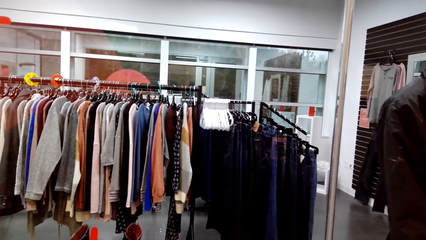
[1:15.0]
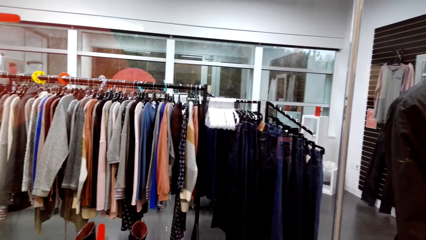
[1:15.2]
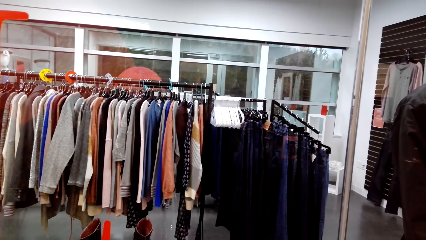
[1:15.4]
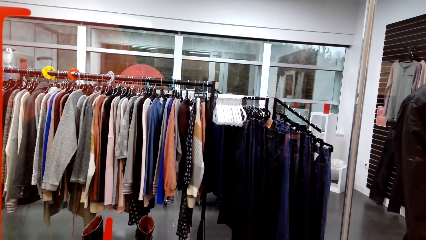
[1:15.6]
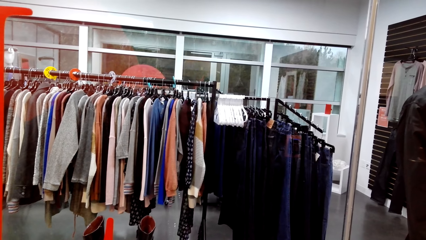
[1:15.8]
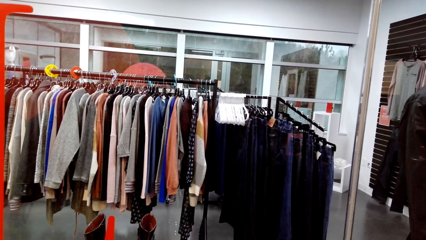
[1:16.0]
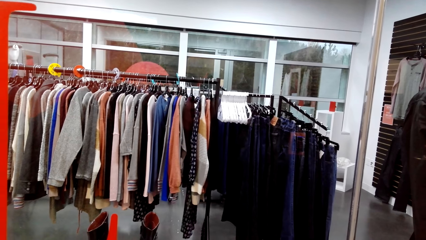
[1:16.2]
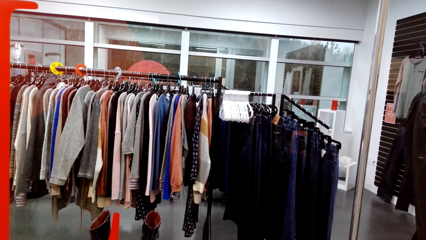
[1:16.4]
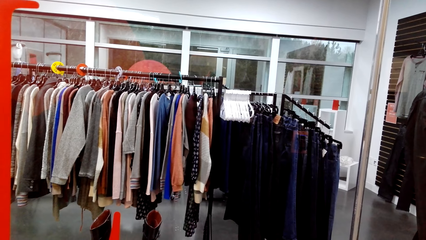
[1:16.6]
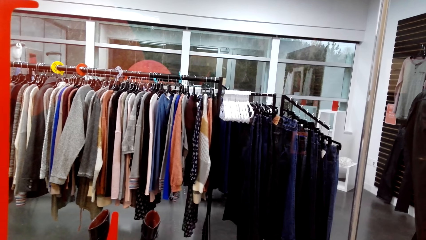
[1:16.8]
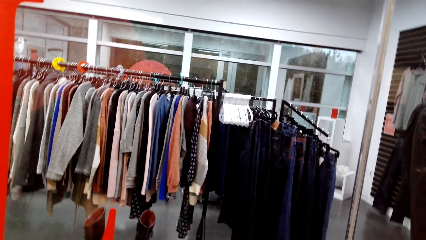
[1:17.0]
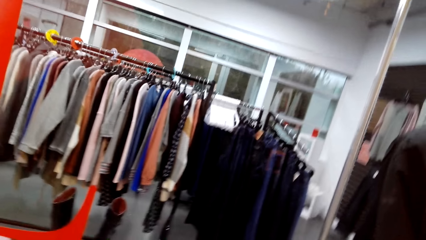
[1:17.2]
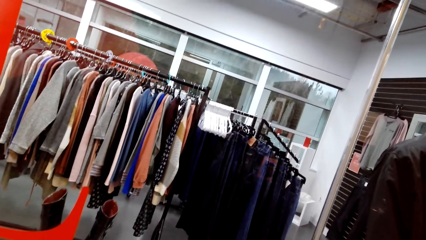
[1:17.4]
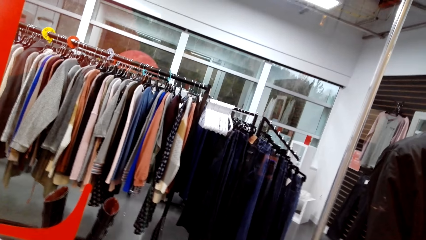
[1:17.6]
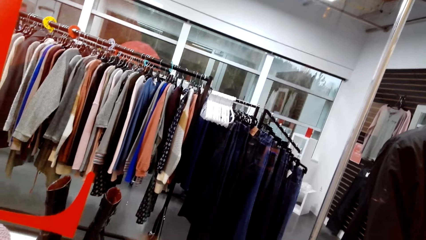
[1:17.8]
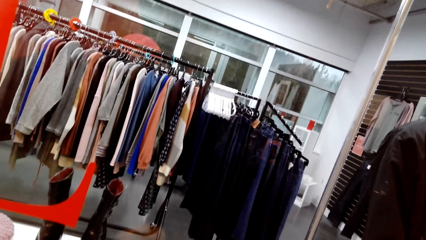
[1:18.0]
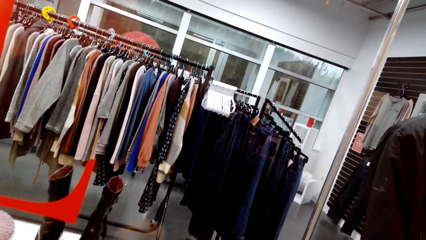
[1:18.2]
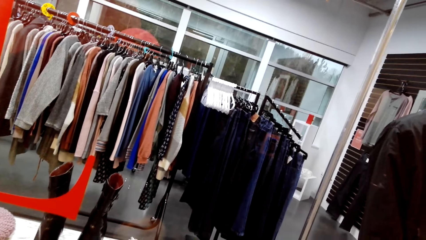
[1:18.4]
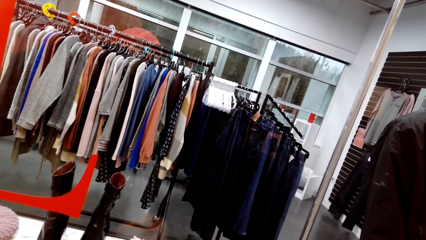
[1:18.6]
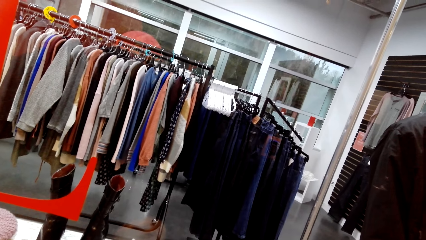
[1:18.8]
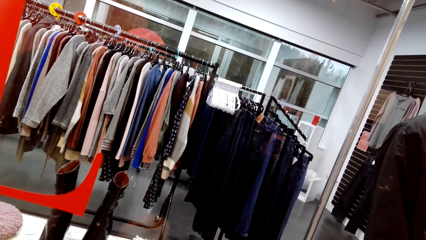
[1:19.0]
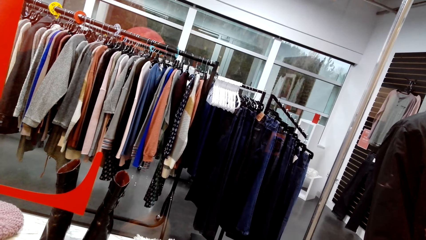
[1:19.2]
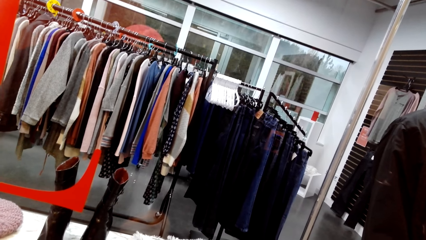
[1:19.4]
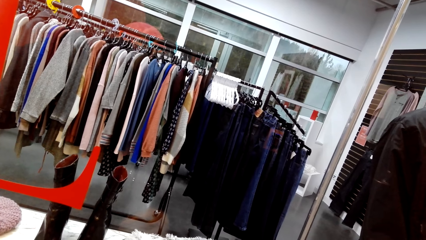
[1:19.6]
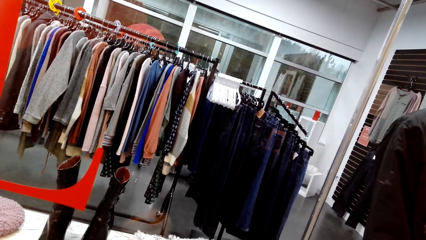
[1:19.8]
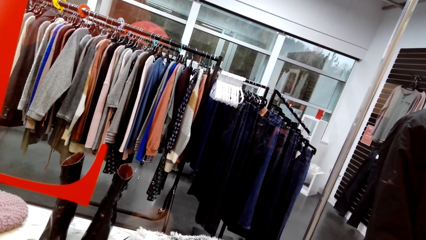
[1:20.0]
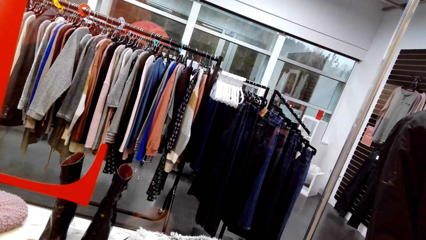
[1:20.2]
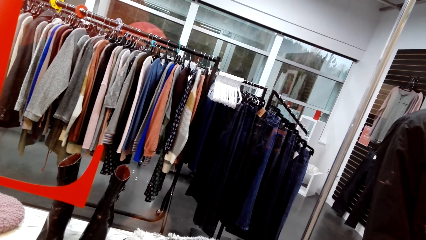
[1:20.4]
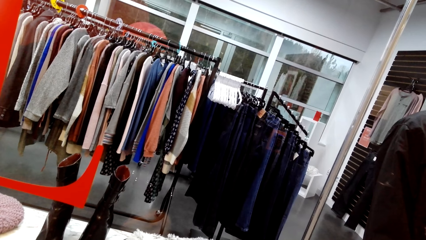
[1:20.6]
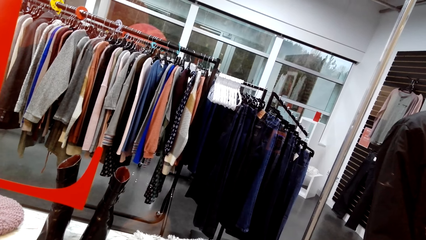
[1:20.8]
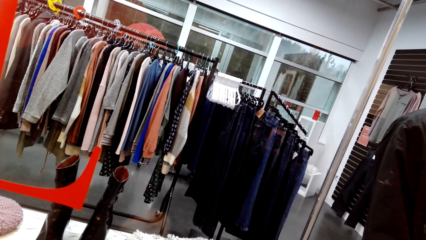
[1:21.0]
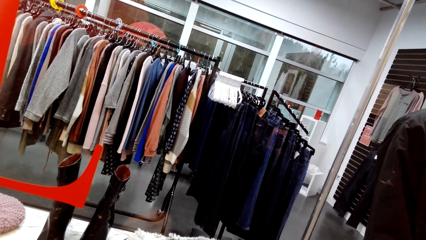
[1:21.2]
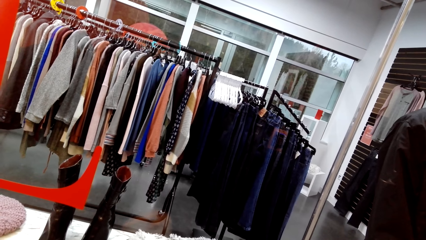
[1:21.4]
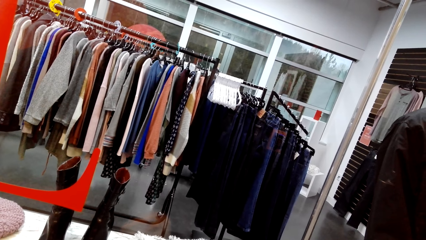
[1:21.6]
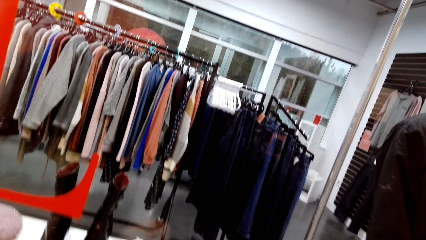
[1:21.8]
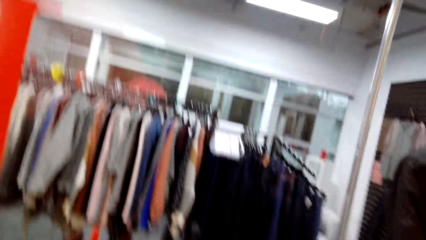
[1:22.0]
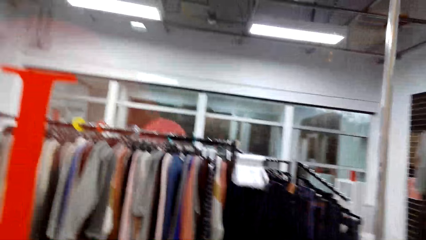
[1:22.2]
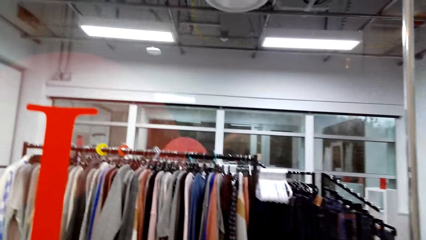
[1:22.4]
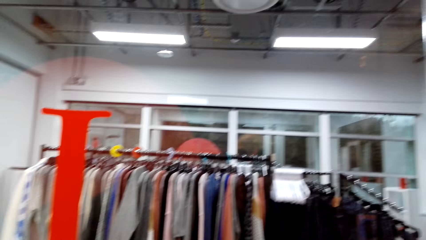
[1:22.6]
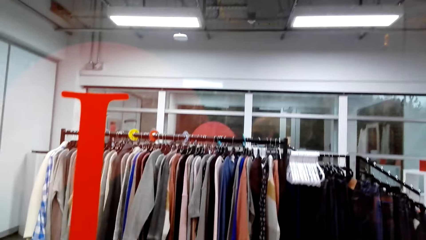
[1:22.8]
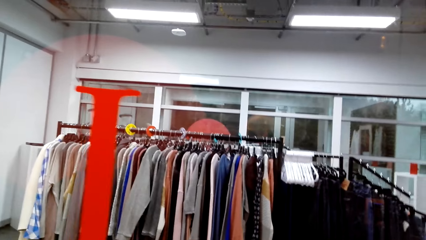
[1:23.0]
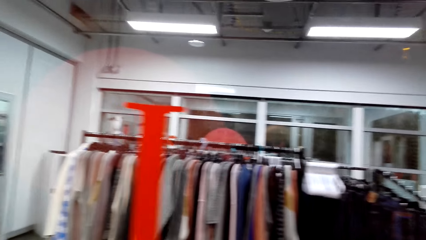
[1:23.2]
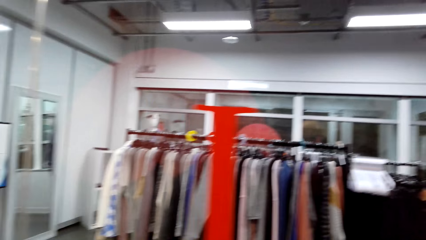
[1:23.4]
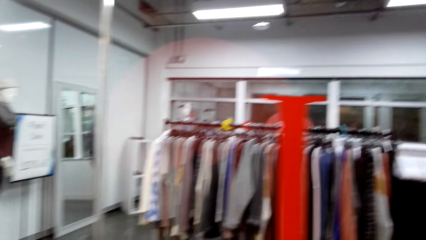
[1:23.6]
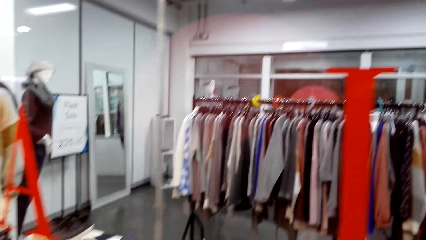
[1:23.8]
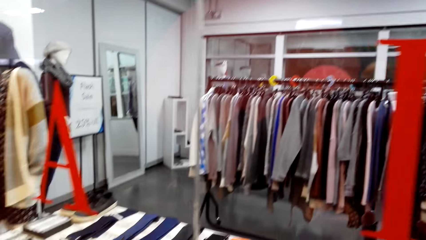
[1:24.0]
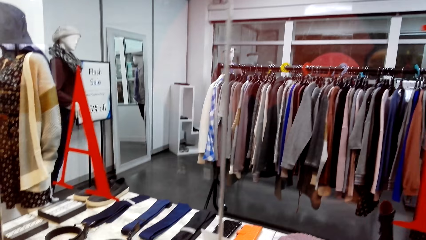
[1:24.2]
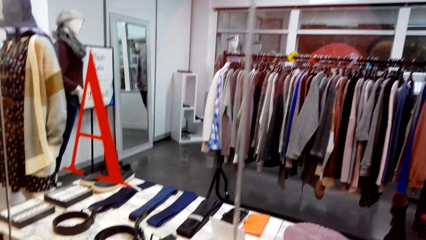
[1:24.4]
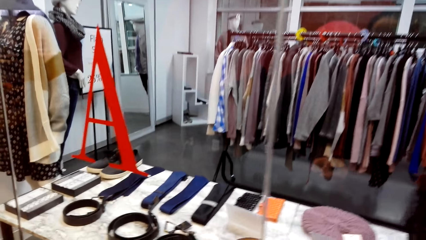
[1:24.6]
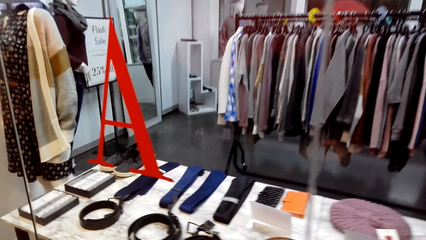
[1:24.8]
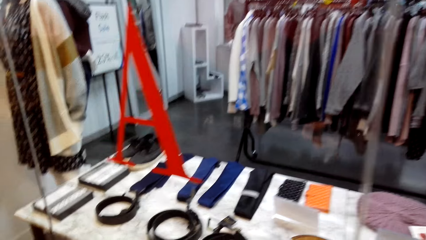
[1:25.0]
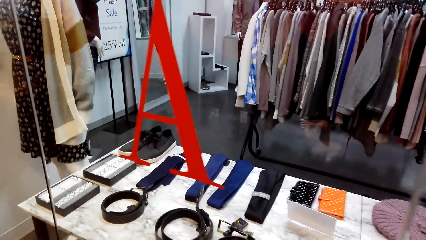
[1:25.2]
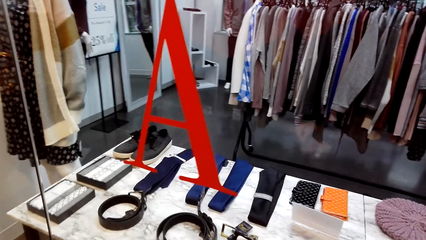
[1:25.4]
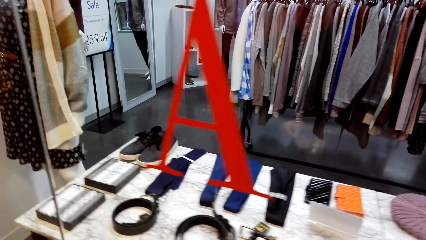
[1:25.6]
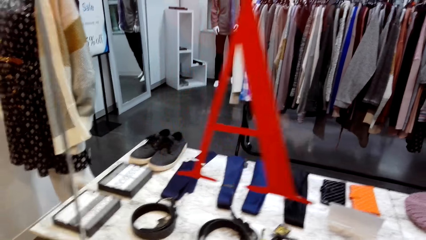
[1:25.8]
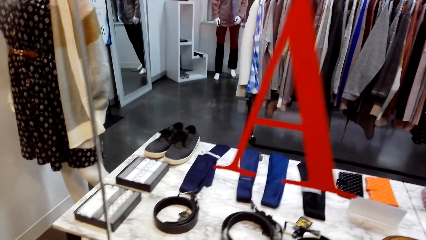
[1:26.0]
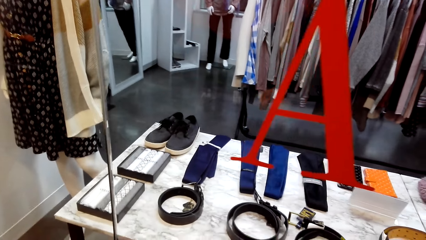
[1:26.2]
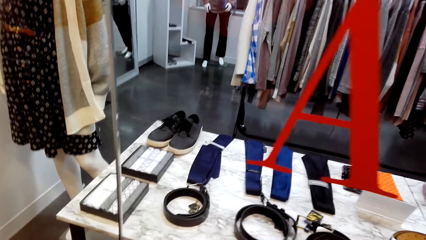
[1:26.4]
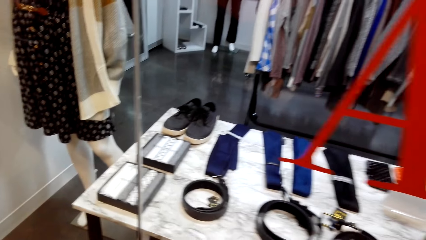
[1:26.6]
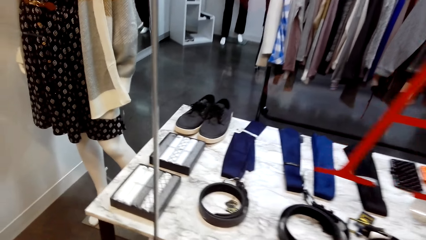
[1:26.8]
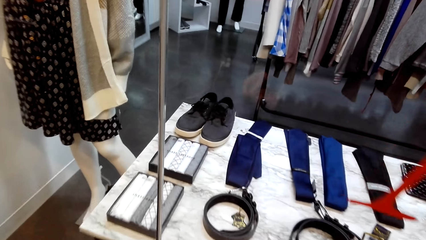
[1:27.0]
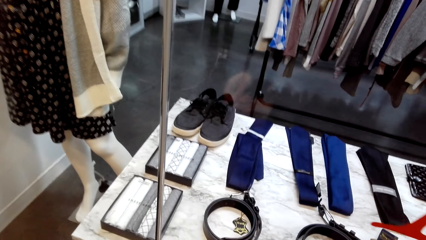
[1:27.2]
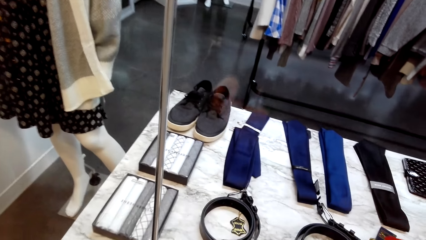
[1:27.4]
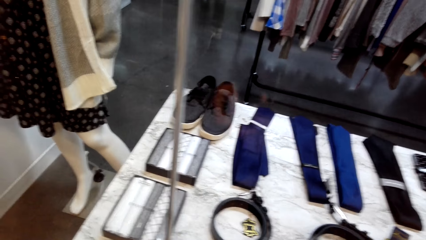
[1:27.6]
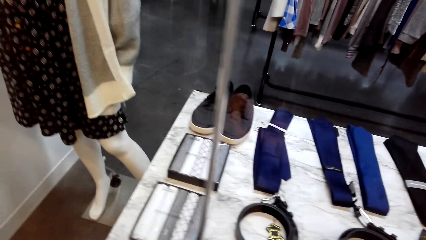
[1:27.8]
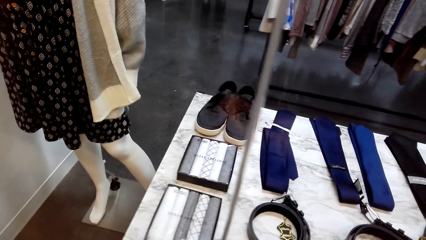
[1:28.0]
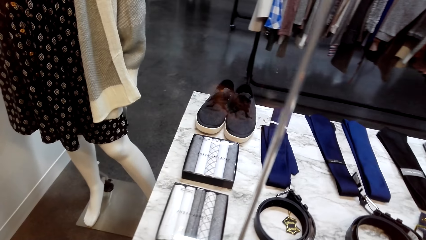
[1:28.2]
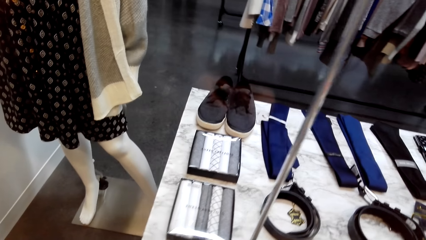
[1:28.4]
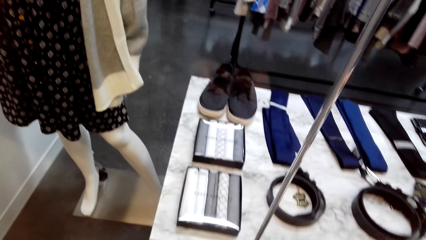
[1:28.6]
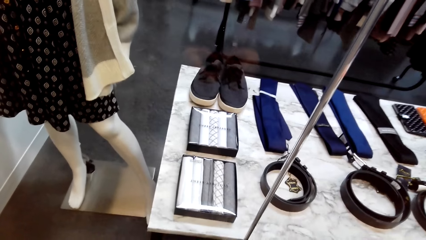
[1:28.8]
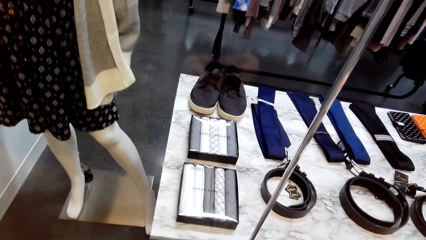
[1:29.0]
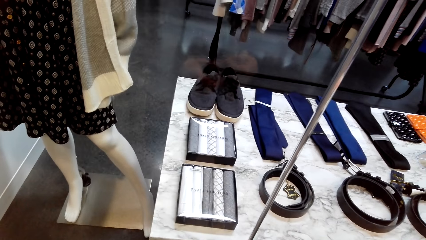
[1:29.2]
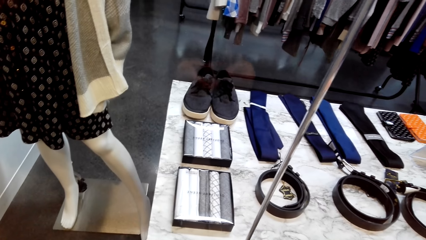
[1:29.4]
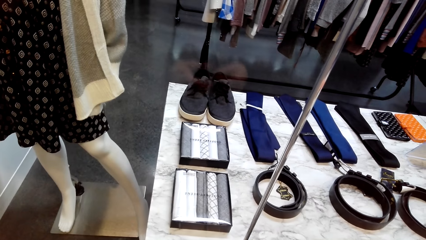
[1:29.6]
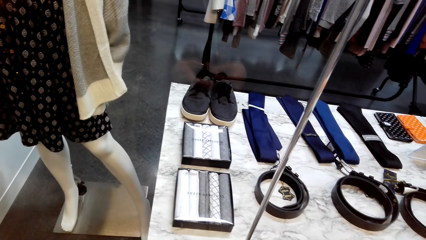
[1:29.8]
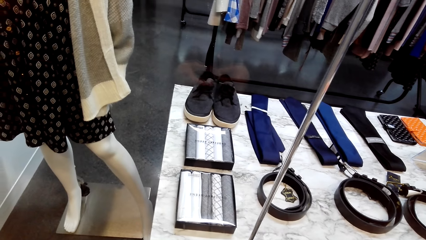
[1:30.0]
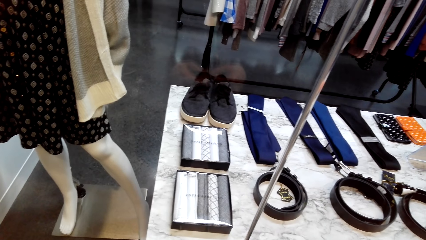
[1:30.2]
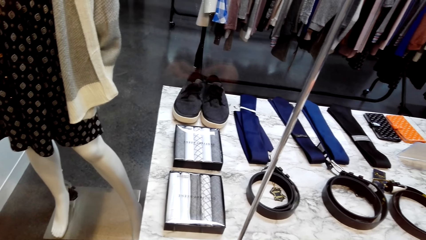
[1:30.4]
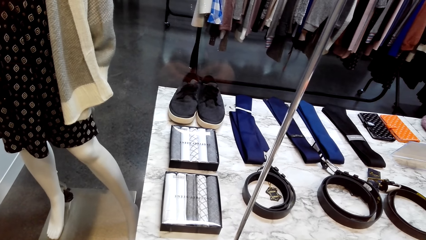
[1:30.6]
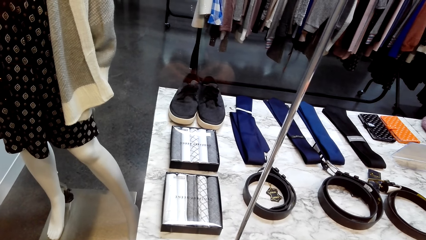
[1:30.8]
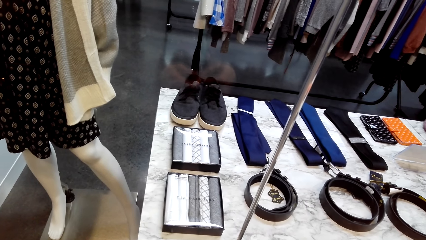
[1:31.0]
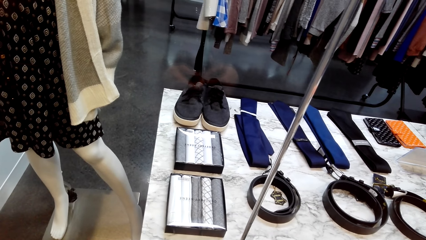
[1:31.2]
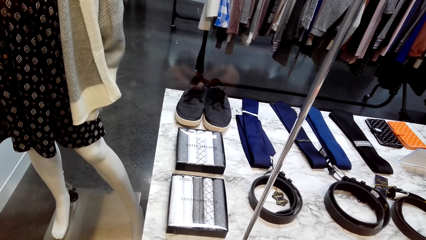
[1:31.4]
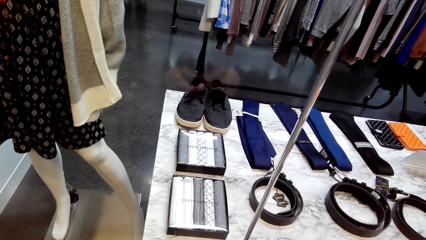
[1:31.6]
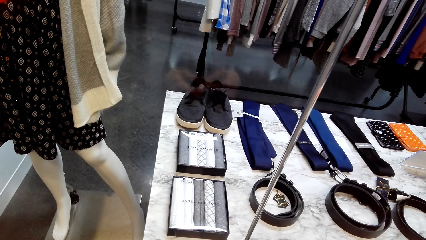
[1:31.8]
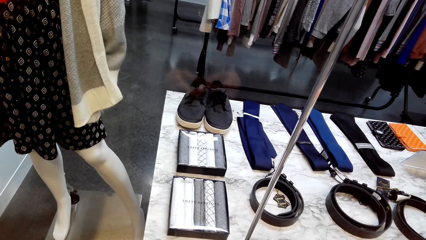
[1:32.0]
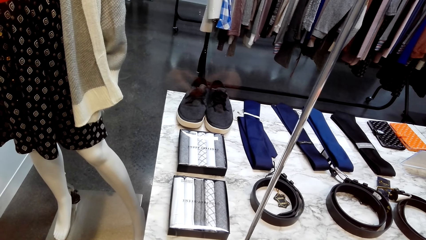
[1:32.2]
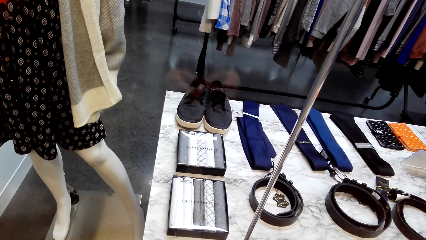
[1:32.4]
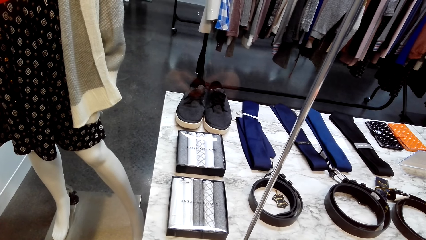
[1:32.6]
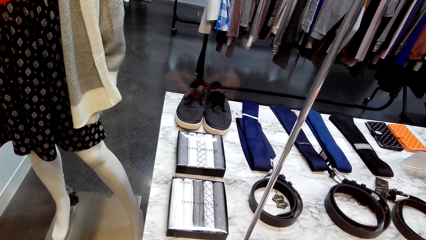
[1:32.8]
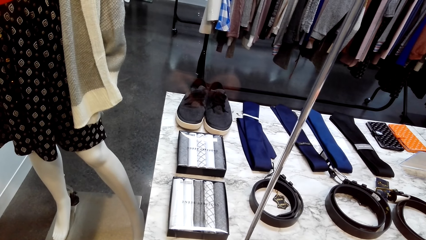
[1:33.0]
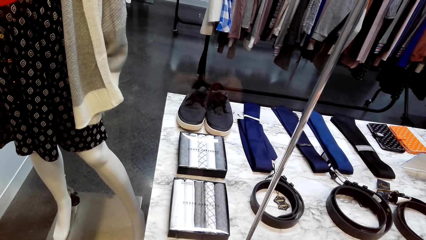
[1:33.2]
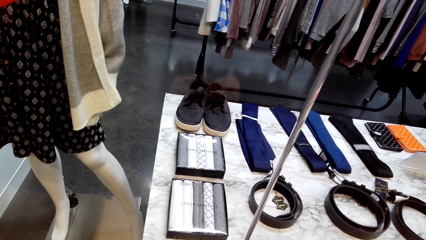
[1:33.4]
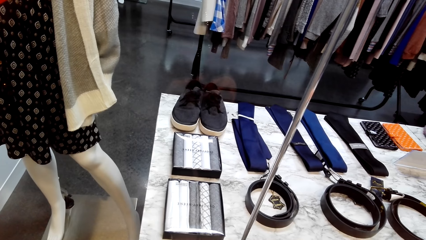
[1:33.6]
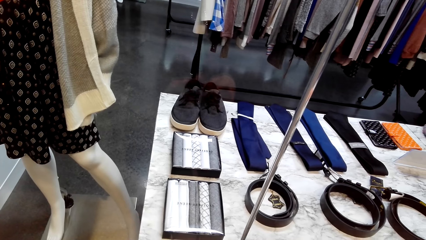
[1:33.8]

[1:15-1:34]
The camera wearer walks around the store. They look through the display.
